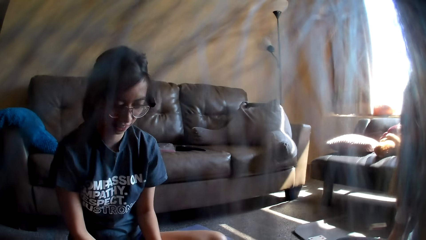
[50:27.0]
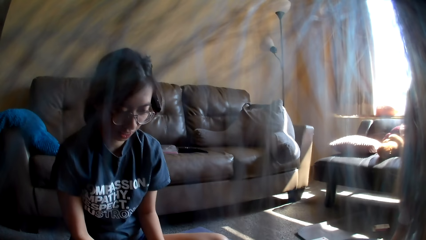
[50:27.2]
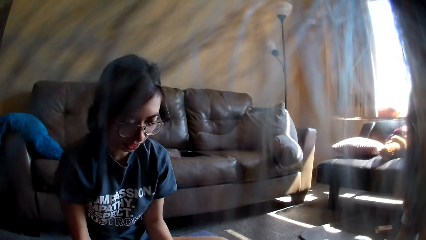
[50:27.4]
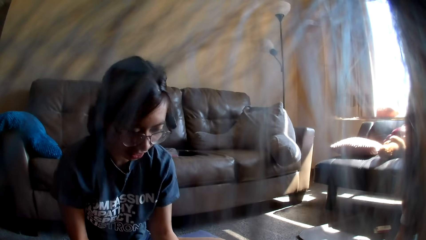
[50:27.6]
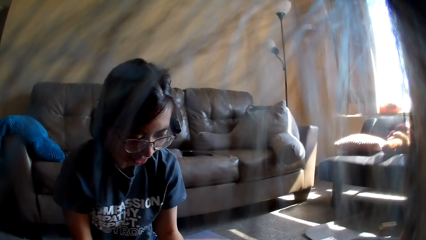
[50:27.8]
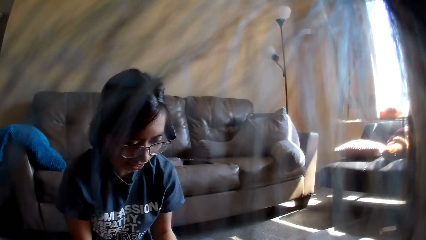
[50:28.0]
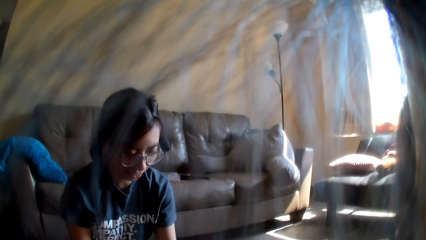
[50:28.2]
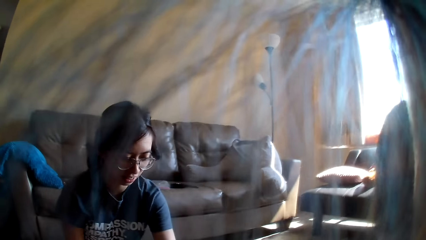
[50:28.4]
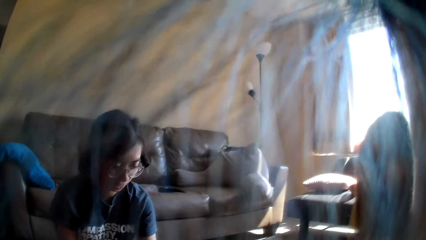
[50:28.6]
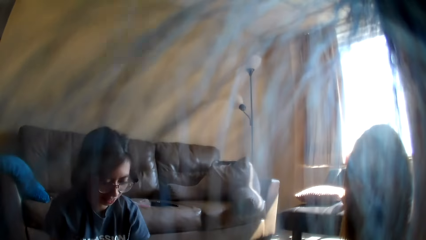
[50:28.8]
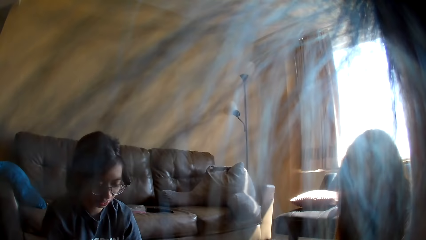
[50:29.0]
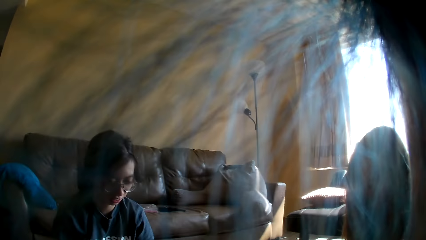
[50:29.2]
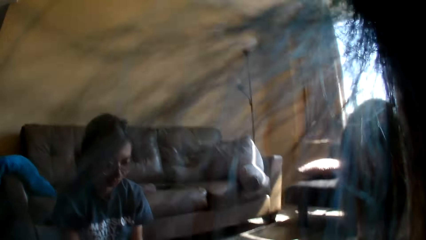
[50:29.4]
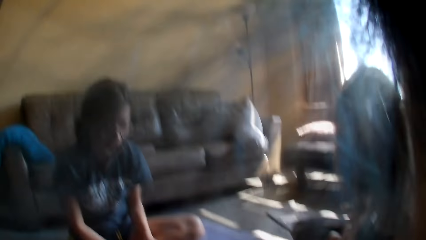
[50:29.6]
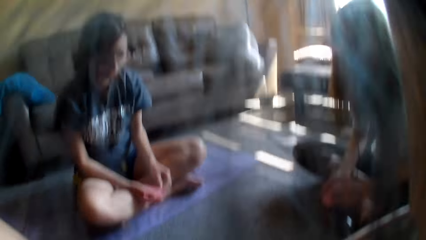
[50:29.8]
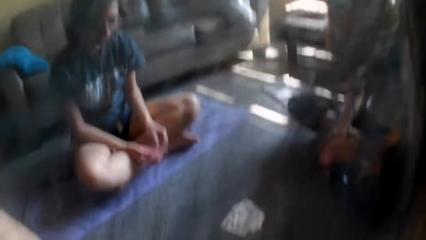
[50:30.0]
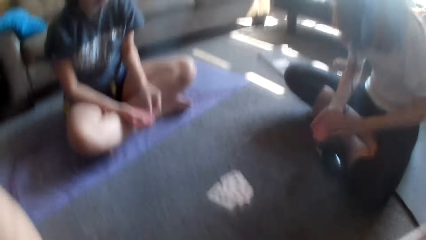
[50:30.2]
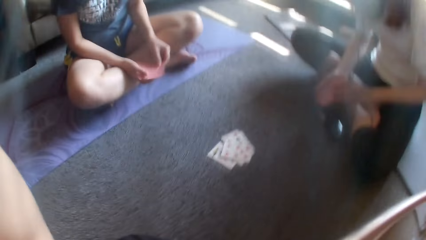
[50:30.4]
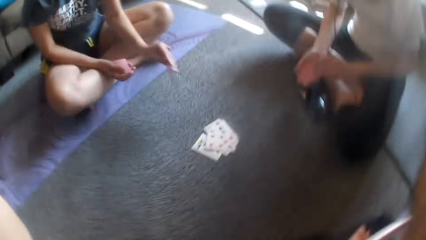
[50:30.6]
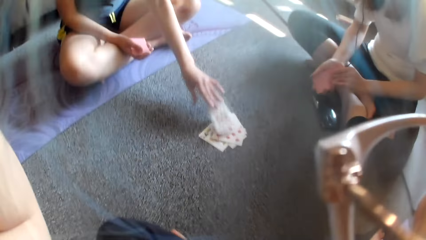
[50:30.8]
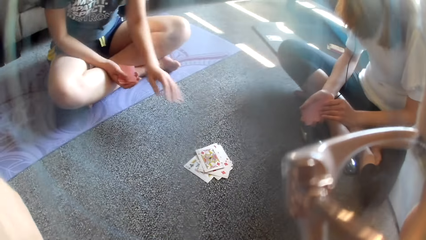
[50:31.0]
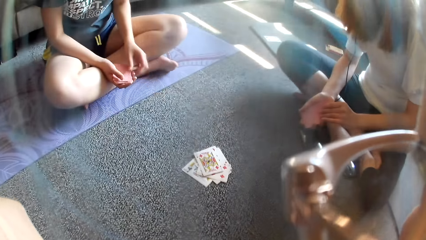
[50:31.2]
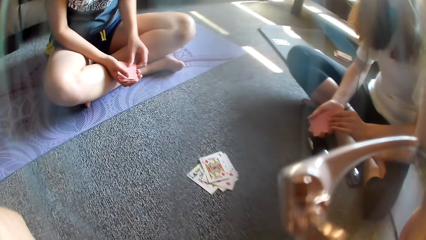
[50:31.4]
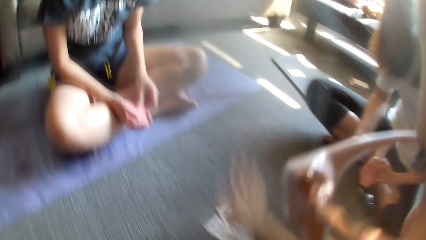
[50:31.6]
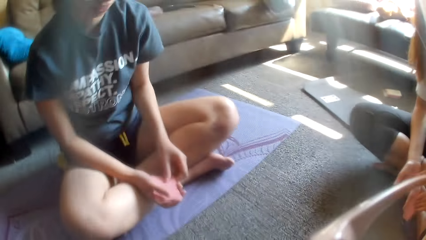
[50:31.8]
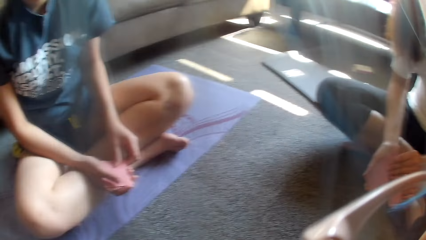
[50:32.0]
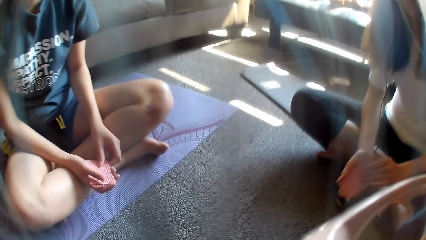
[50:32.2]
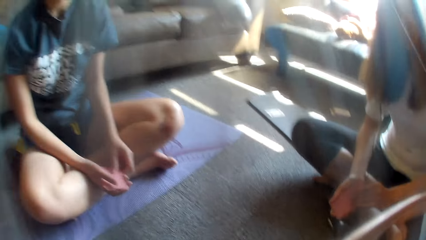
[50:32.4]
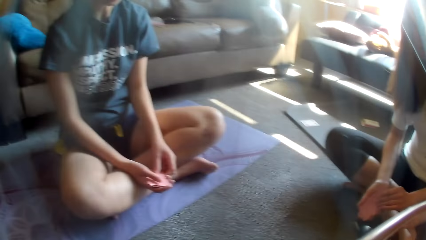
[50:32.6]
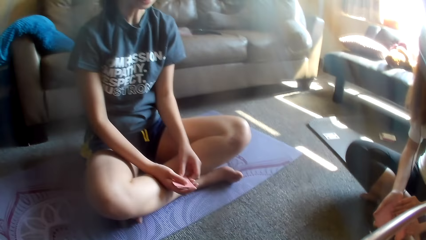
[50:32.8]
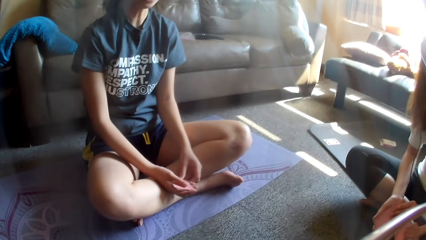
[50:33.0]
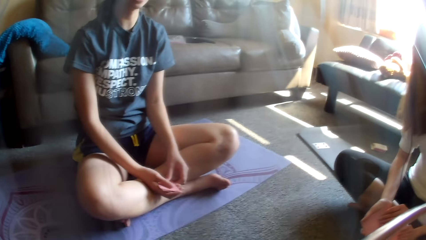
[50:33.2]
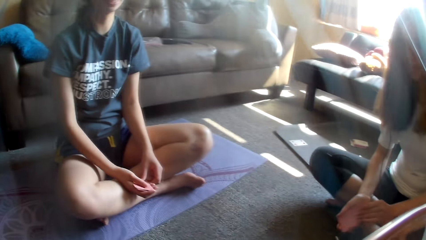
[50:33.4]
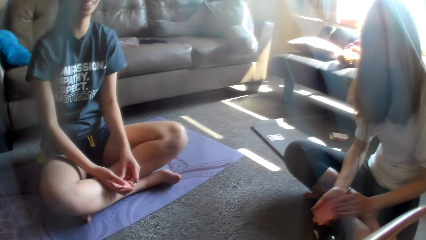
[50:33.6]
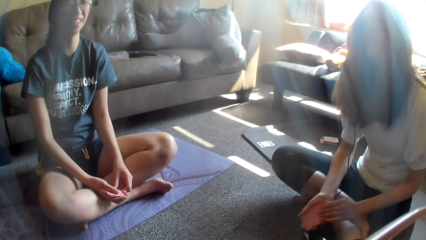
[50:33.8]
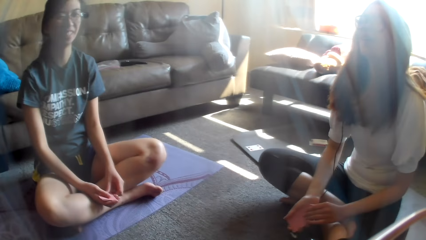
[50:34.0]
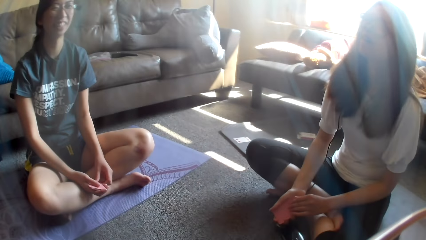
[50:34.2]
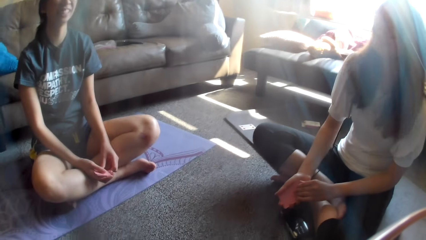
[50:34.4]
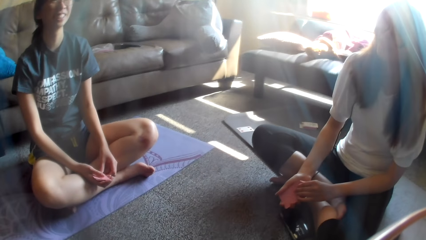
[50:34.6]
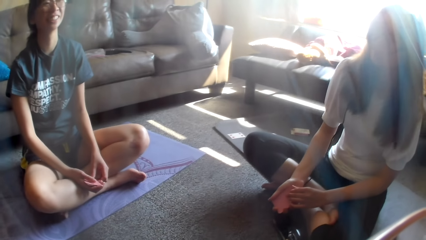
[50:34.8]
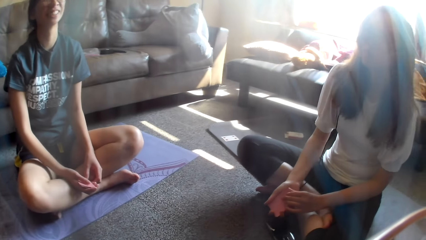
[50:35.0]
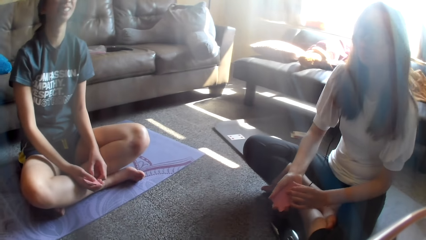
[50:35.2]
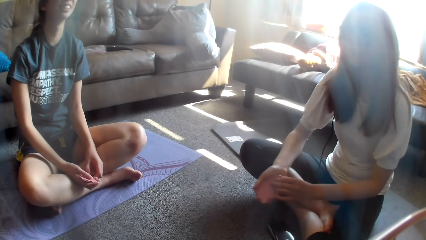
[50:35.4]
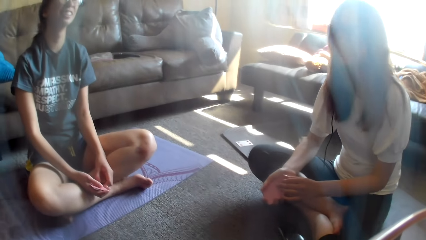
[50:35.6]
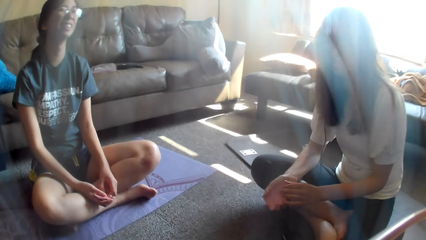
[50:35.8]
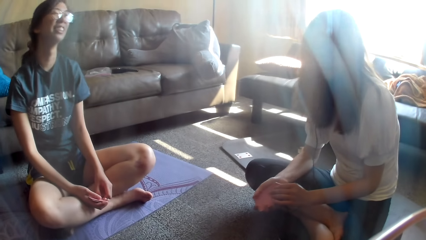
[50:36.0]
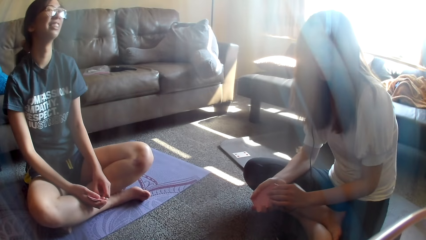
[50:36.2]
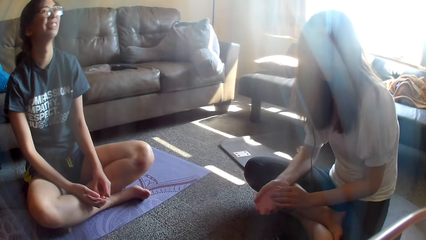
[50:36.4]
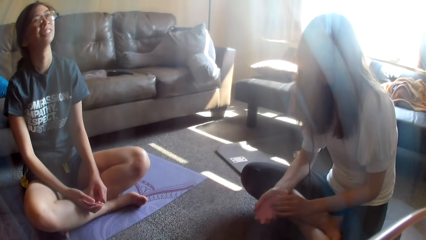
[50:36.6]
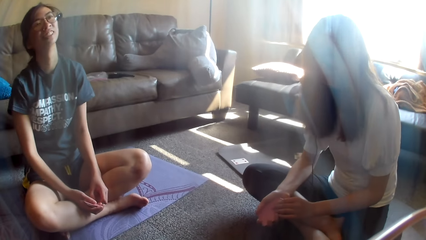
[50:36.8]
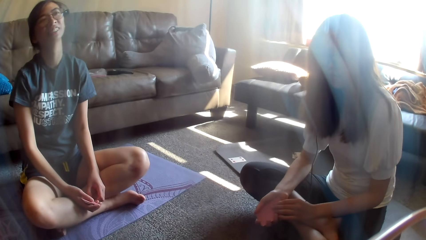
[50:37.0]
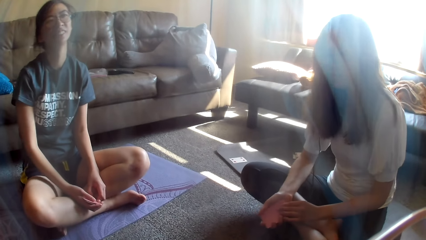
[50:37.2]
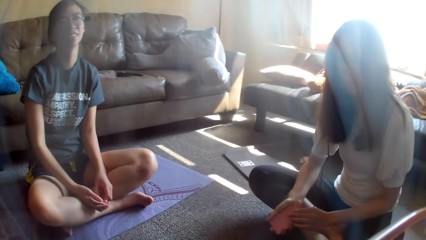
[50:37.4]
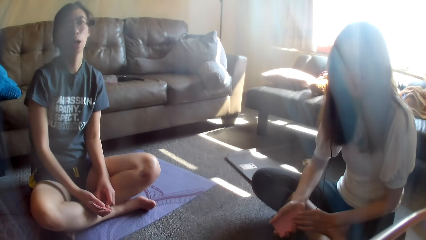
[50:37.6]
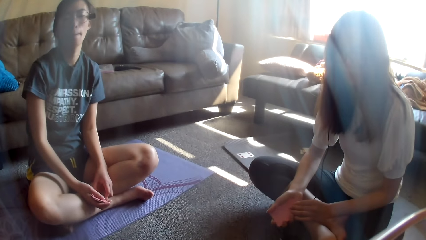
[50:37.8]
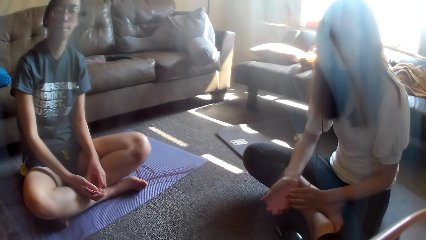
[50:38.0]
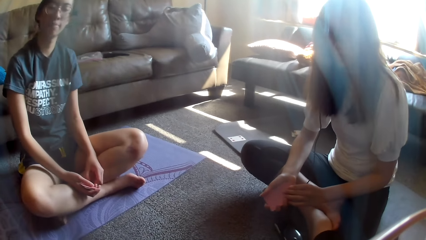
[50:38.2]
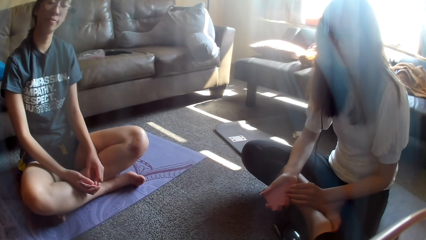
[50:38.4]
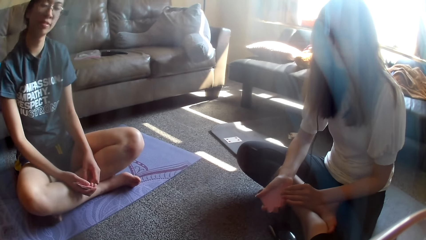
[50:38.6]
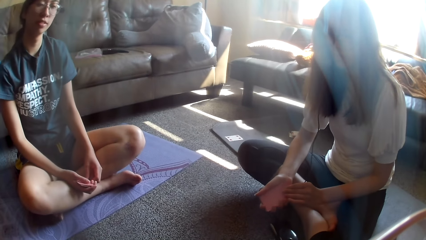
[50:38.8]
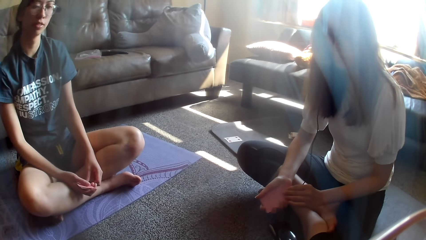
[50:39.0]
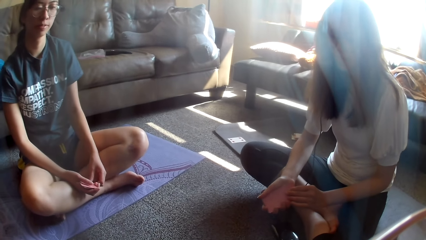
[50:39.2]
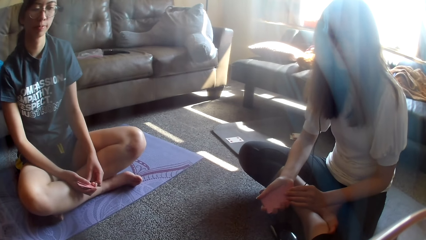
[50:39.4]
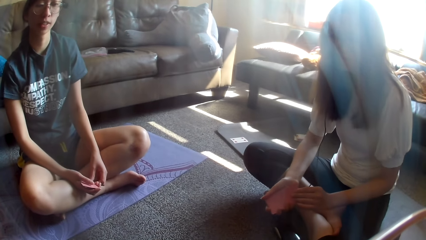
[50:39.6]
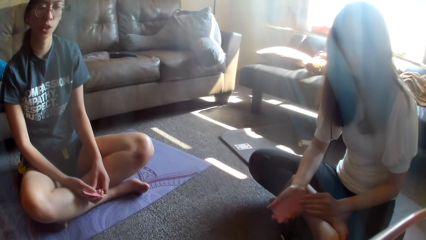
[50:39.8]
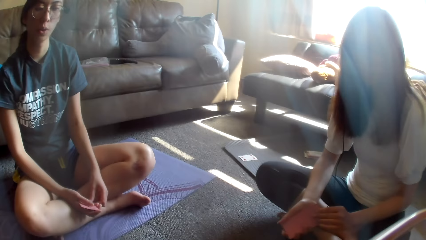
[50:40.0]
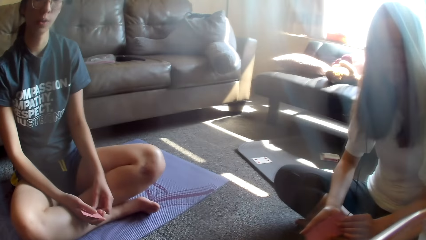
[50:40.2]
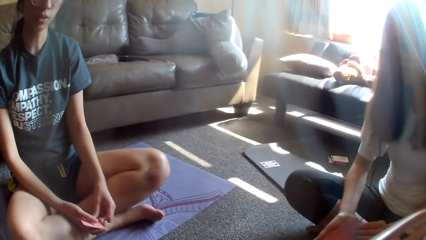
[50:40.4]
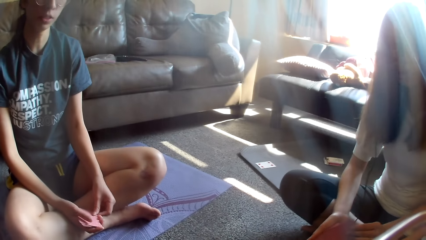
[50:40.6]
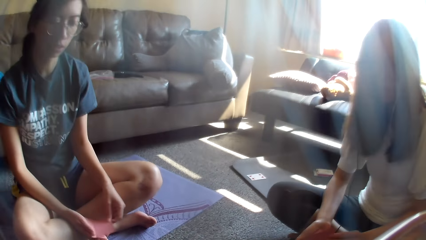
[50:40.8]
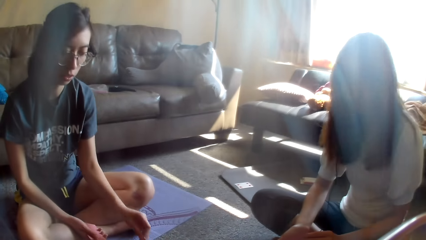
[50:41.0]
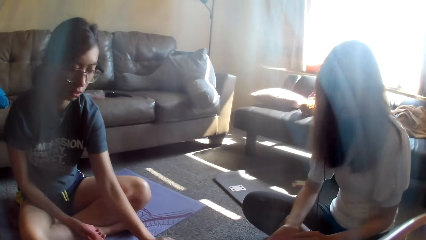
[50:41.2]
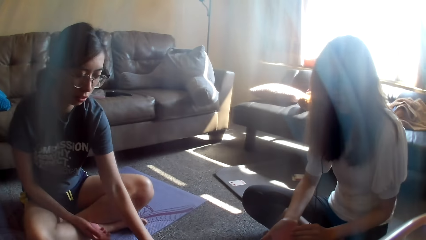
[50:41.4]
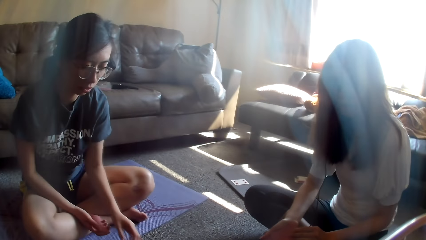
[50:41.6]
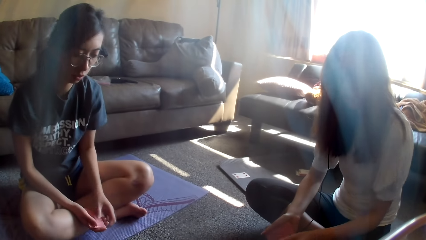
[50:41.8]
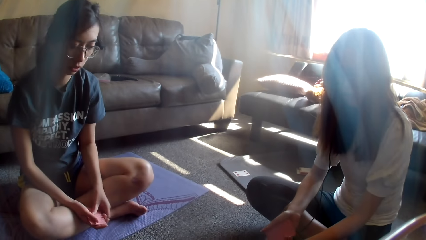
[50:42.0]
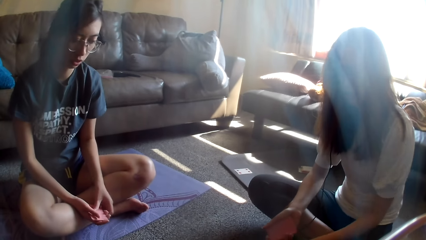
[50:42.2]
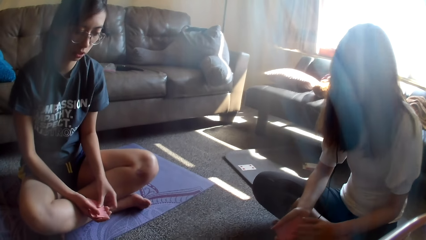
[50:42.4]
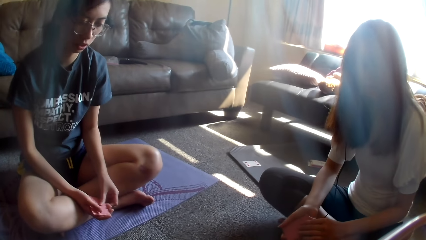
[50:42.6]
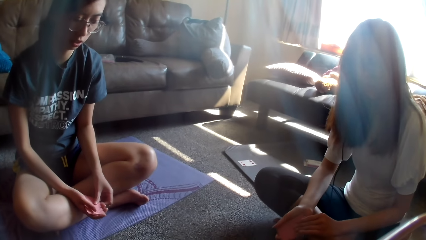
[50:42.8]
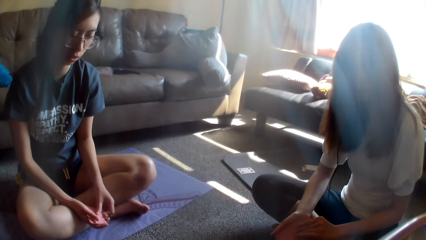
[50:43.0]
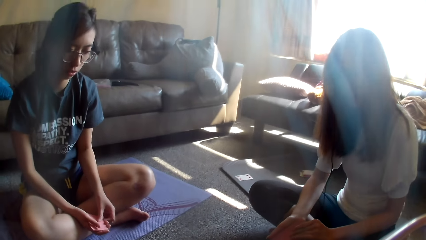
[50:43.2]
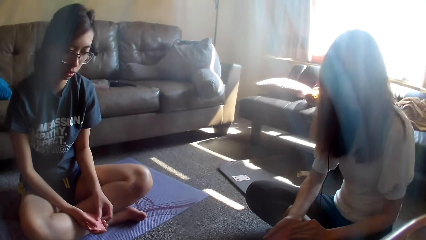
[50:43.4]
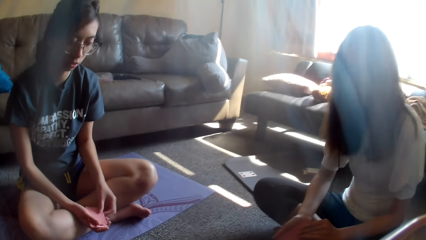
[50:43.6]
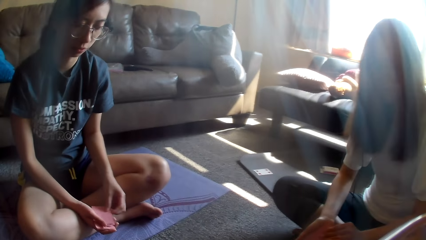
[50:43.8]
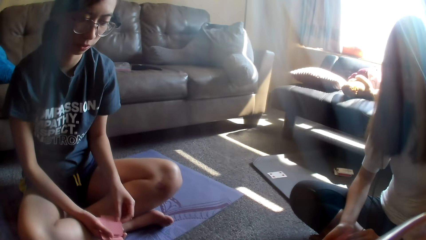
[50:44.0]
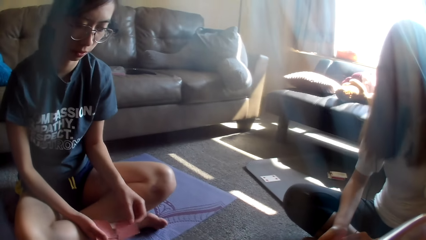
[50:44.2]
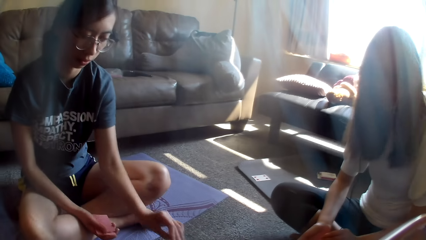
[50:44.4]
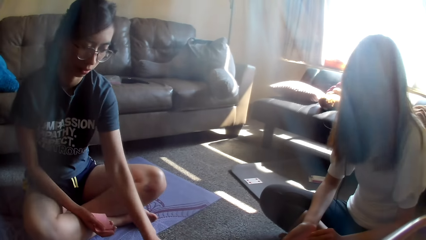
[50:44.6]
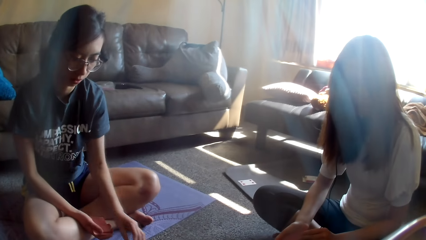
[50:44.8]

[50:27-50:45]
A woman moves a hand and leans forward. The woman drops the card game. The camera wearer adjusts the camera. The woman holds the cards. The woman dances. The woman places a card on the floor. The woman picks a card. A lady places a card on the table.
